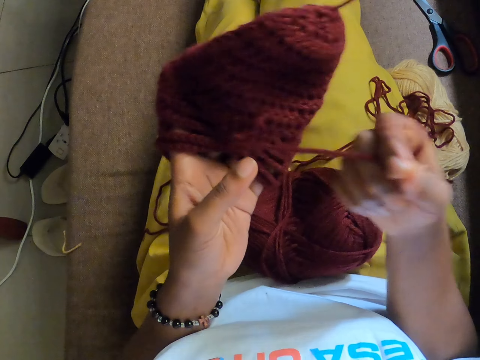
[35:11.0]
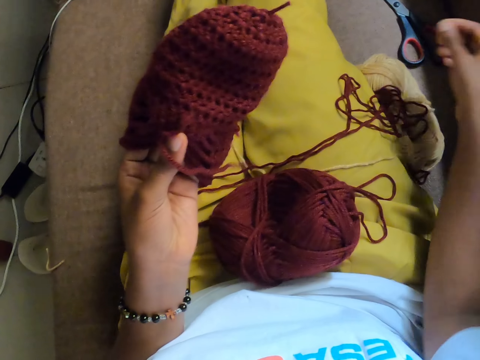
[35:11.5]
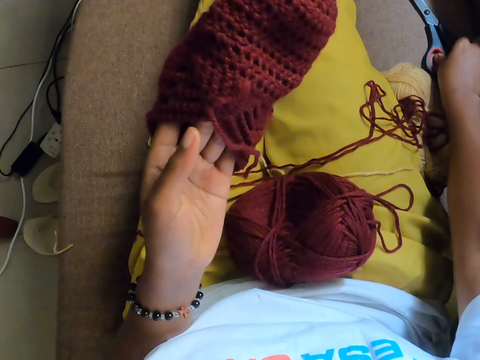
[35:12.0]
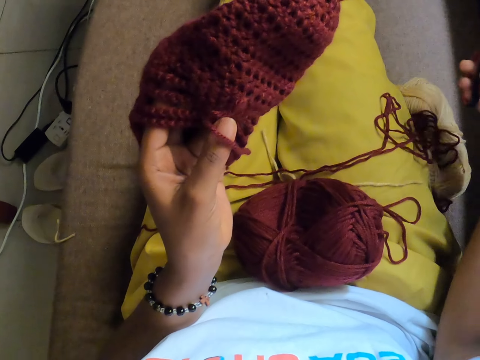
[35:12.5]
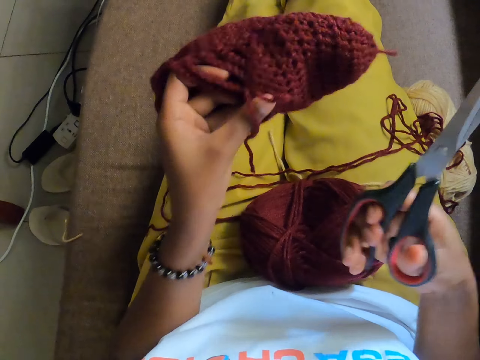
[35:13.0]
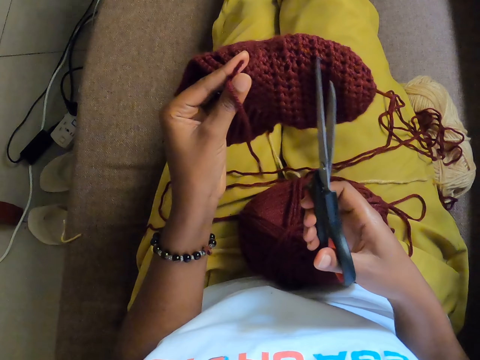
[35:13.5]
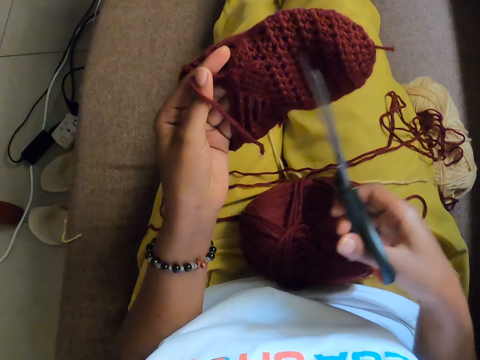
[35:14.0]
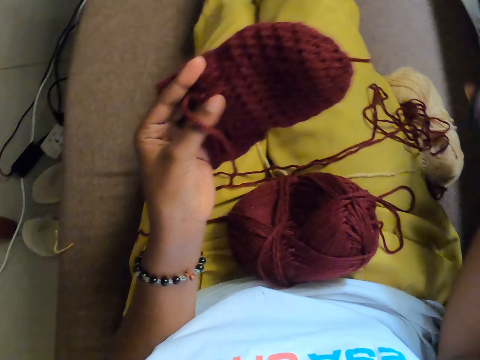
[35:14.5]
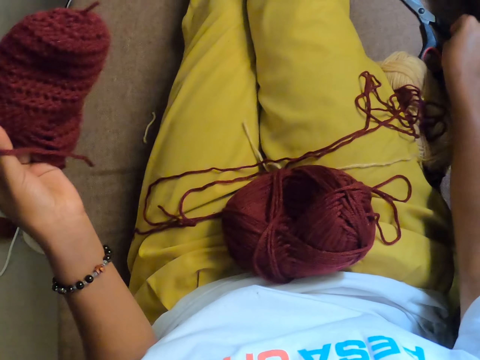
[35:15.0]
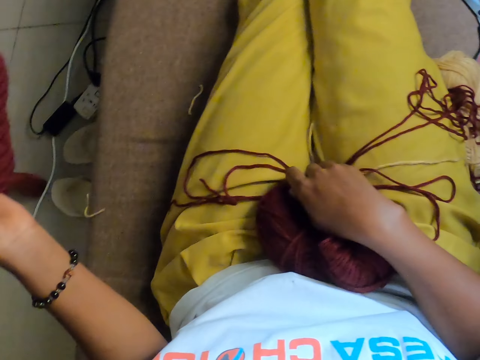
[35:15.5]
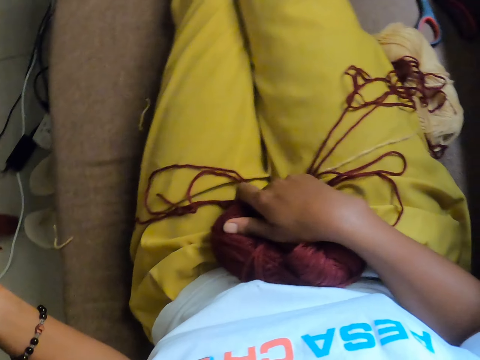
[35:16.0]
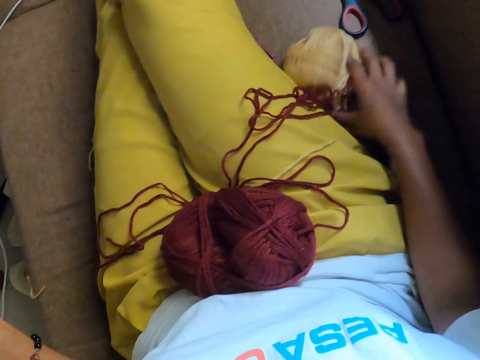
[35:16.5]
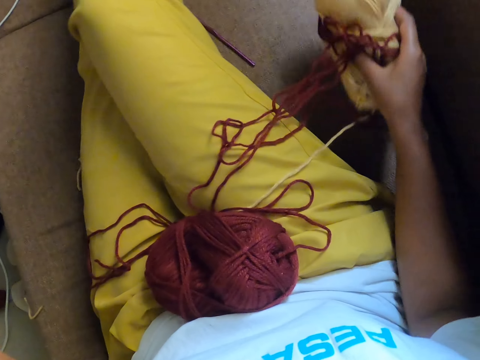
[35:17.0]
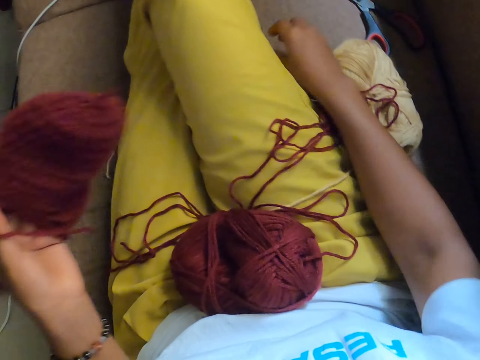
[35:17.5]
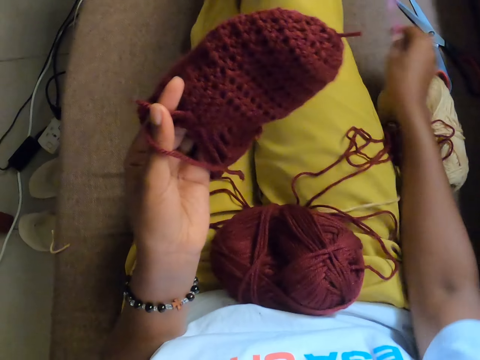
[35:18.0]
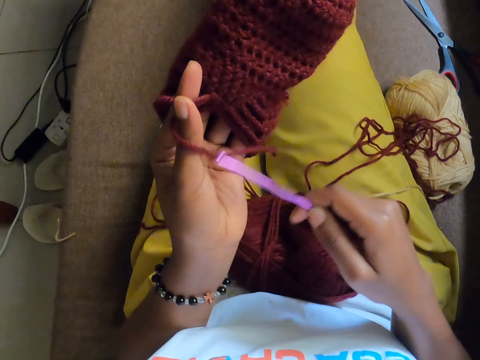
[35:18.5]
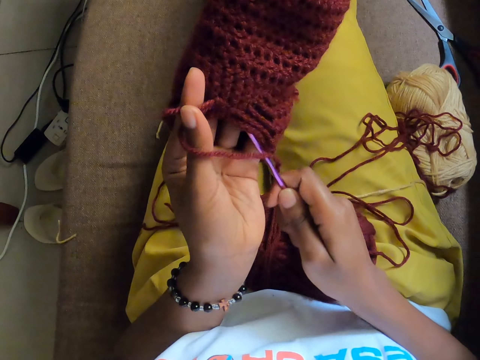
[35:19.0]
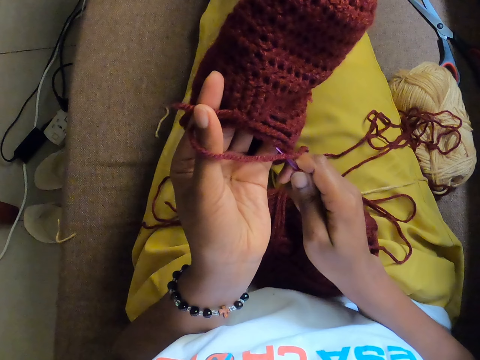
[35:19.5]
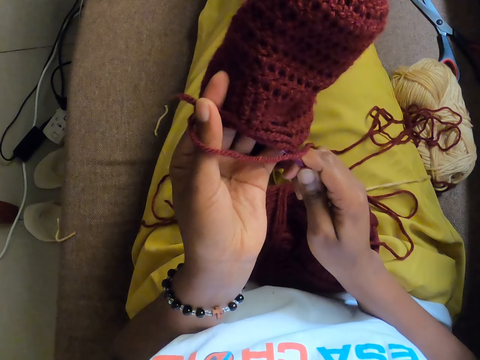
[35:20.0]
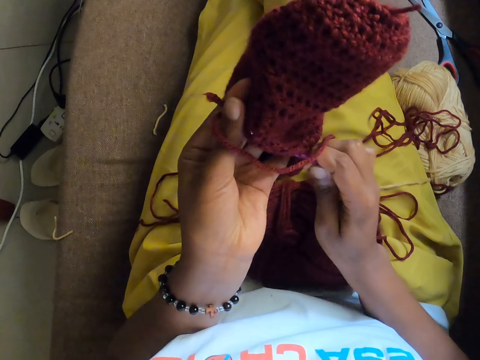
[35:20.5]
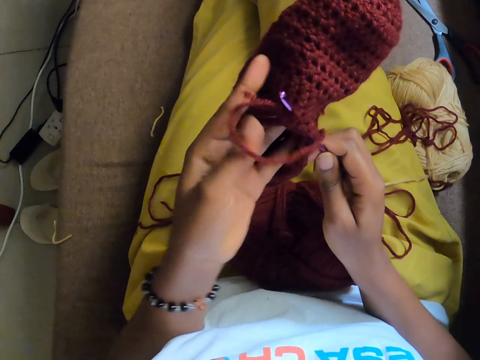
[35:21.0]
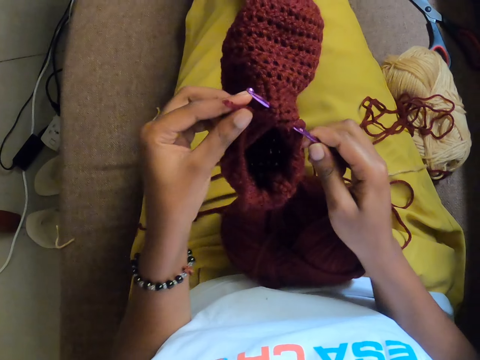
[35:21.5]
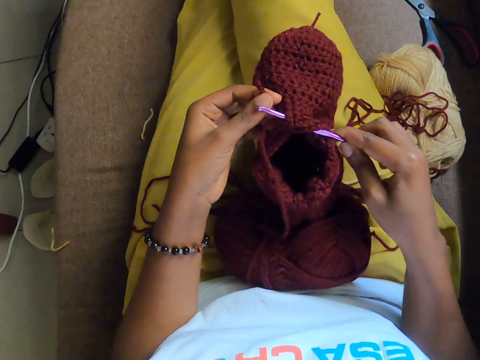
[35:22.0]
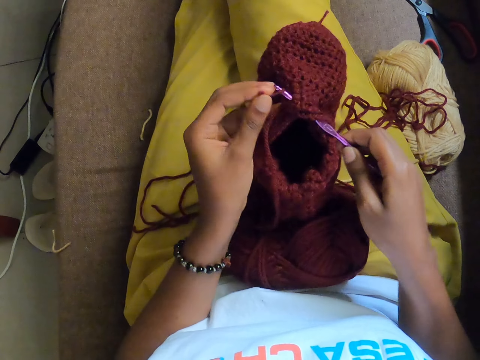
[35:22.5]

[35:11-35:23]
The camera wearer adjusts the sweater. She pulls yarn with the right hand. She picks up the pair of scissors with her right hand from the floor. She drops the pair of scissors in her right hand. She searches with her right hand for the crochet hook. She holds the yarn with the right hand. She carries yarn with the left hand. She picks up the crochet hook or sewing needle with her right hand from the floor. She crochets the yarn with the crochet hook in her right hand. She inserts the needle in the sweater.

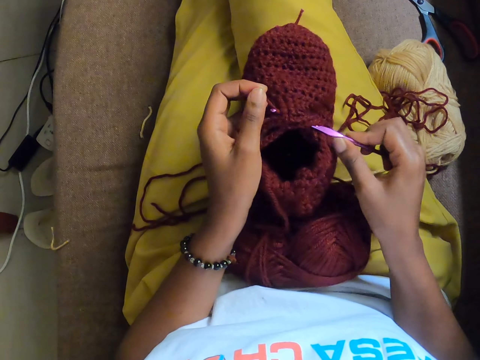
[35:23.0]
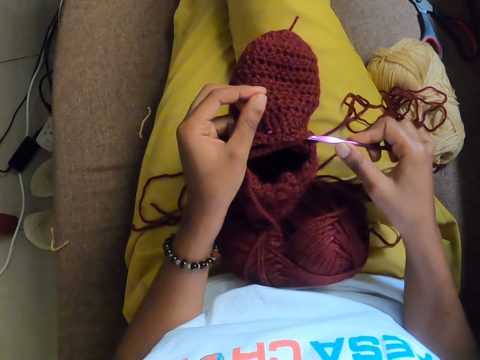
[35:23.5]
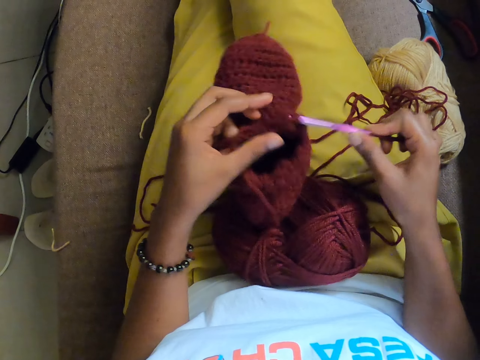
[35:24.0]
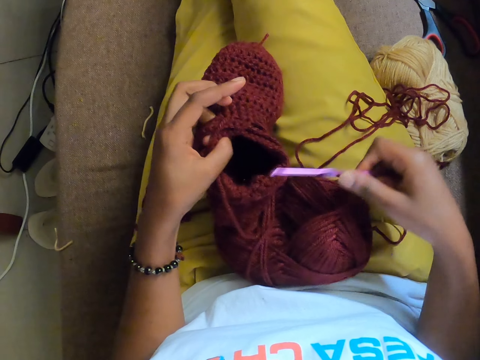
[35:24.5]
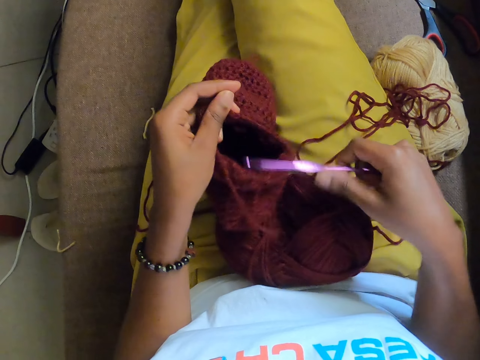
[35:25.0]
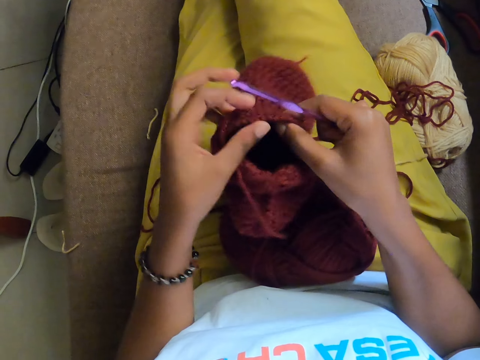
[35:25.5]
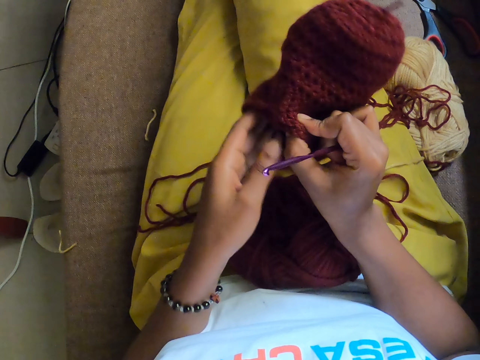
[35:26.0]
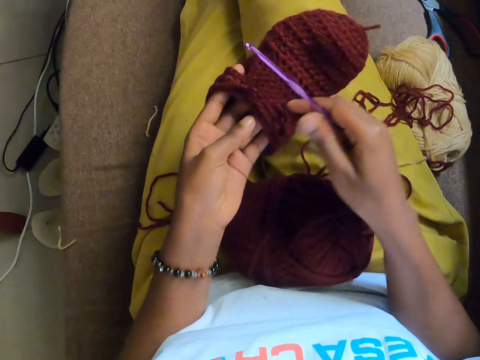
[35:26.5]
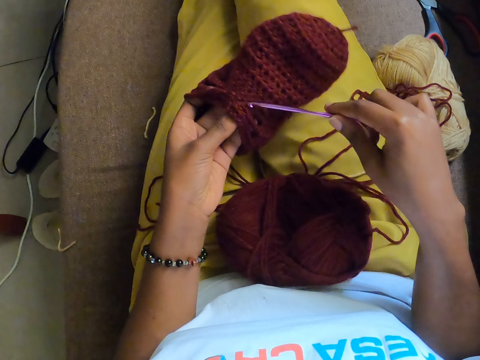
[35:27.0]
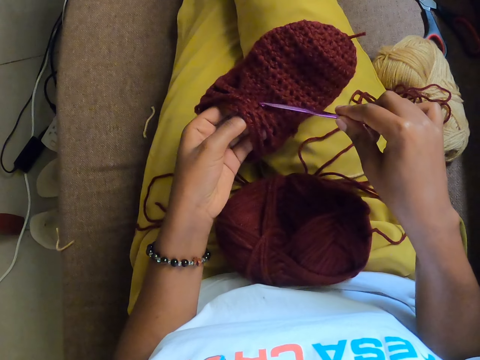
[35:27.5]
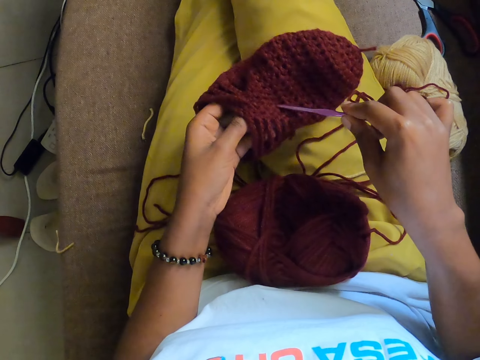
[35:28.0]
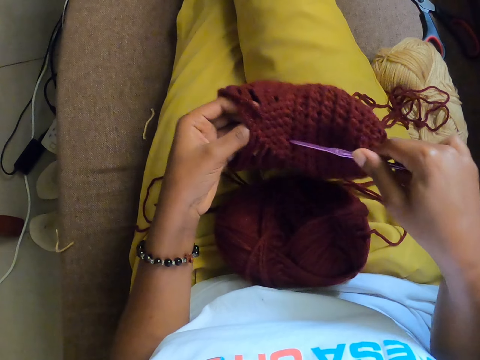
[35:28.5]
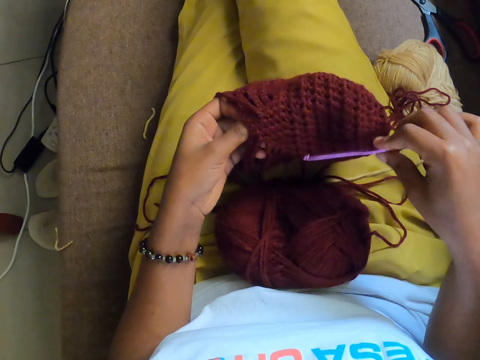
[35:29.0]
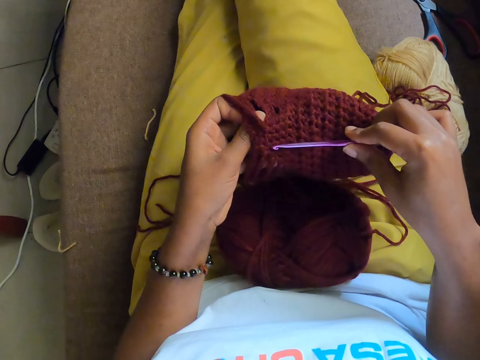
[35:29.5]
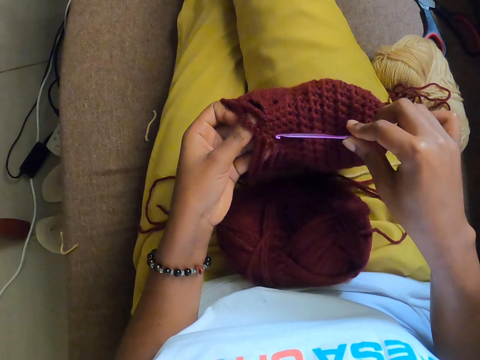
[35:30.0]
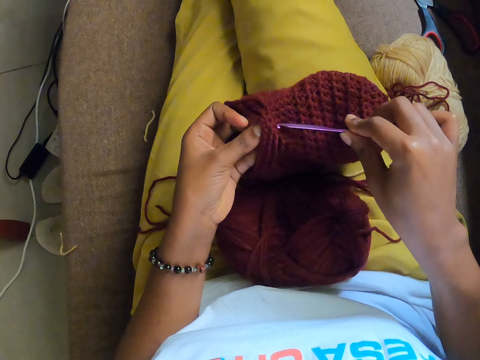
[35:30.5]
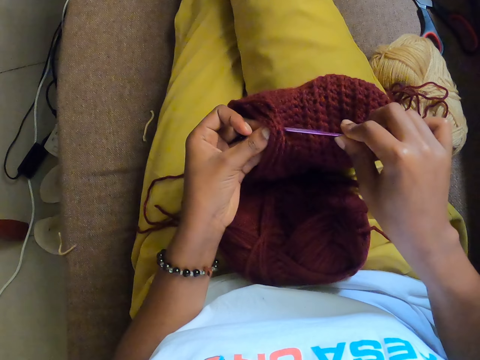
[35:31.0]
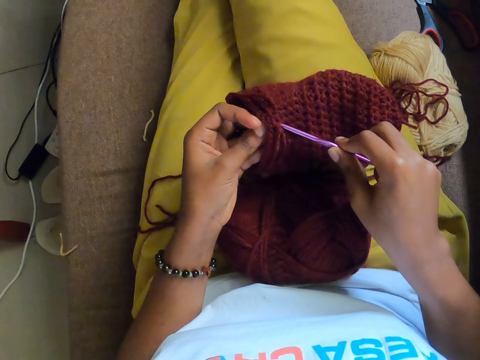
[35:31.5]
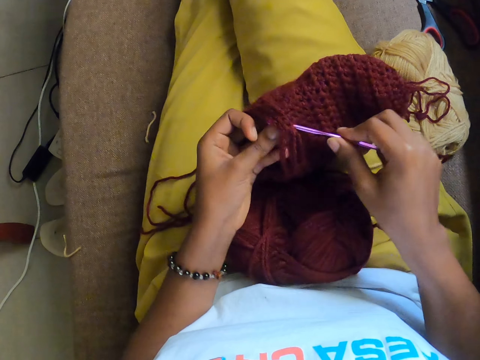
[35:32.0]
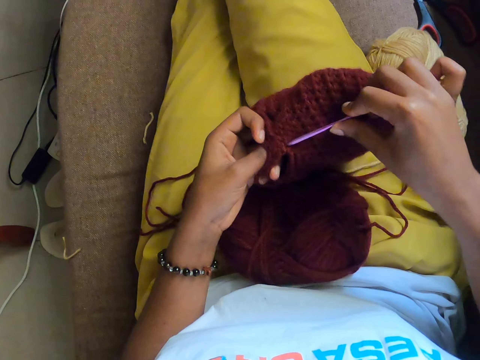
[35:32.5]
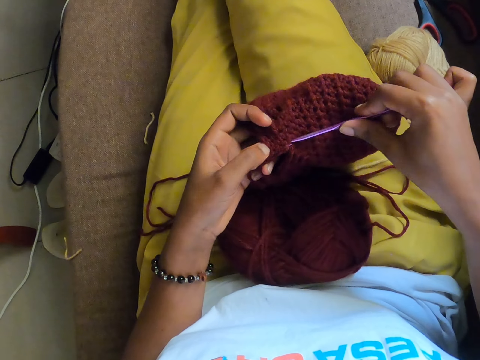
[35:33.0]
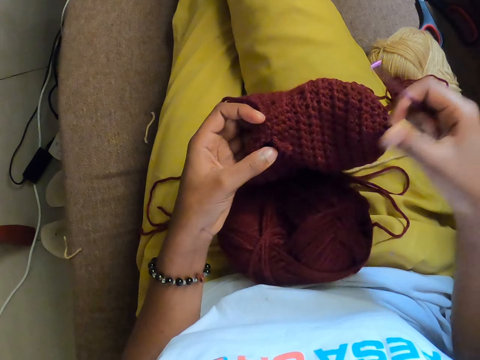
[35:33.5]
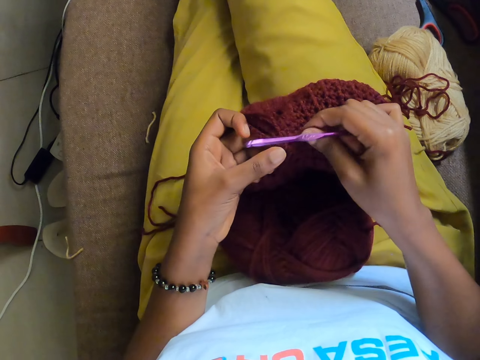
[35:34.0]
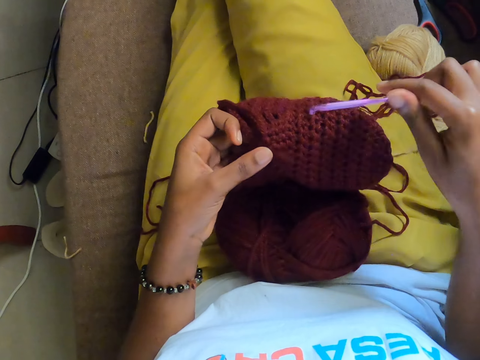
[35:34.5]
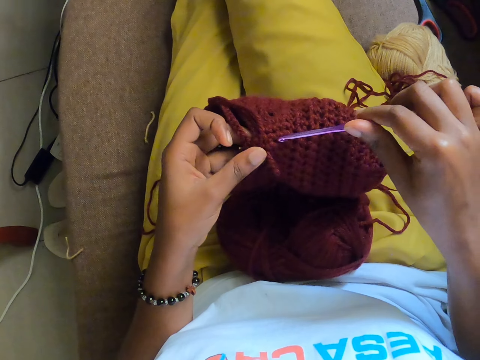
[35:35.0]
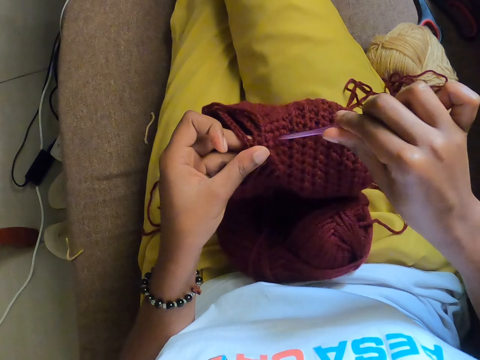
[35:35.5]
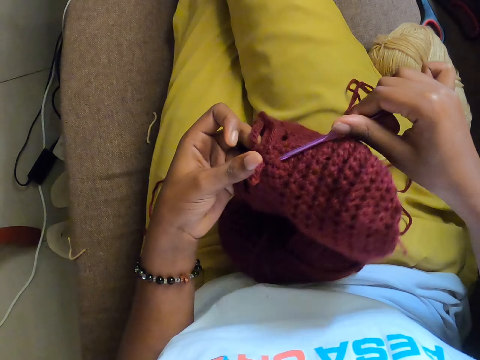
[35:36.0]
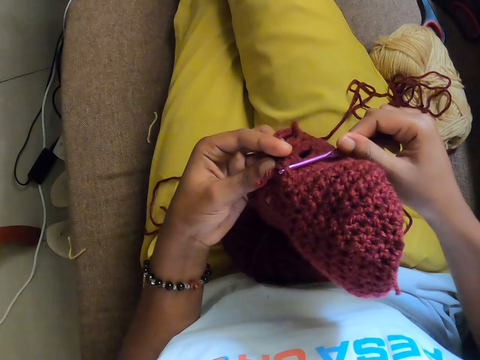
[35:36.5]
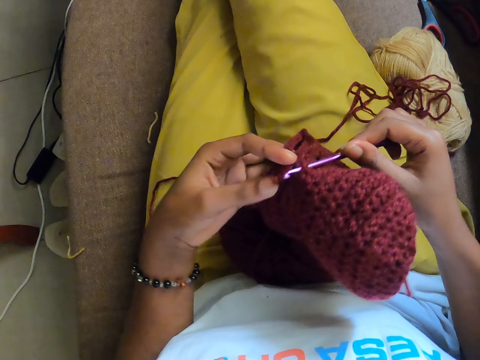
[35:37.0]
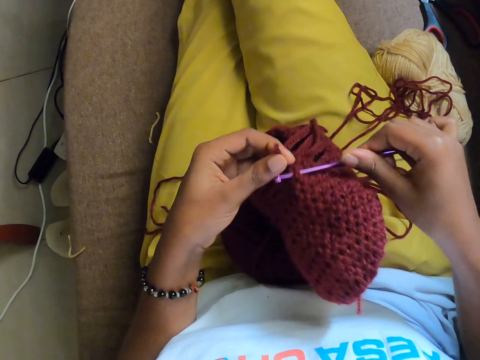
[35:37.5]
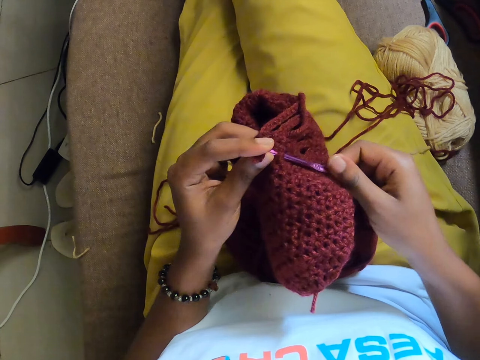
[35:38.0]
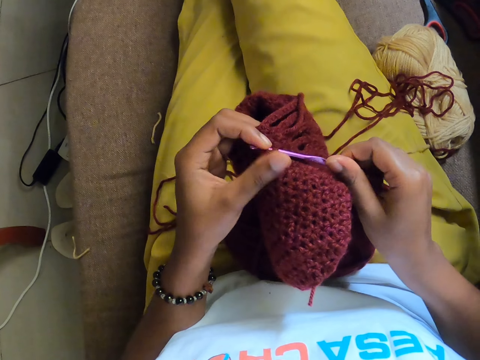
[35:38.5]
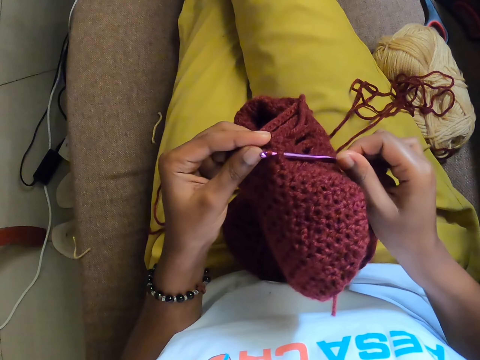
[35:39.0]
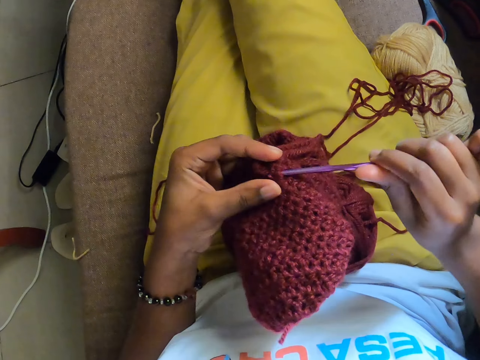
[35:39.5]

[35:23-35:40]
The camera wearer removes the needle from the sweater. They adjust the sweater. They sew the sweater. They remove the sewing needle from the sweater. They insert the sewing needle in the sweater. They sew the sweater.
